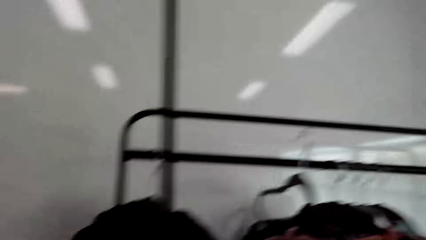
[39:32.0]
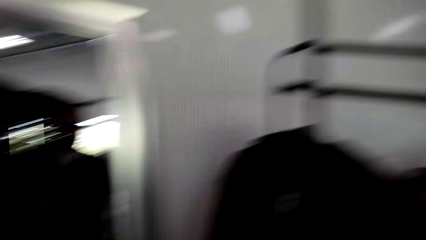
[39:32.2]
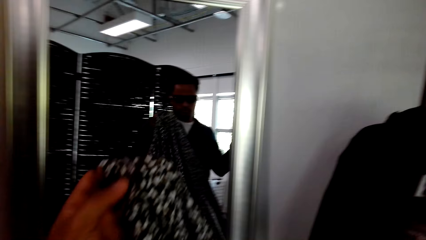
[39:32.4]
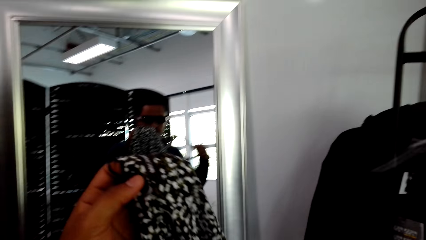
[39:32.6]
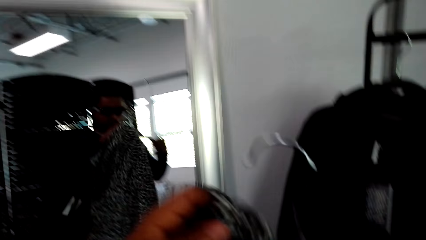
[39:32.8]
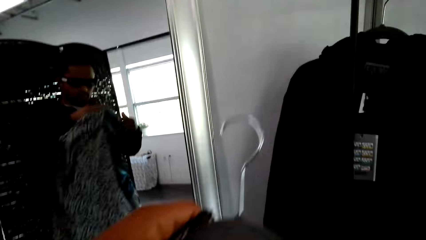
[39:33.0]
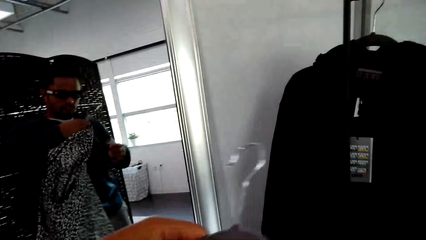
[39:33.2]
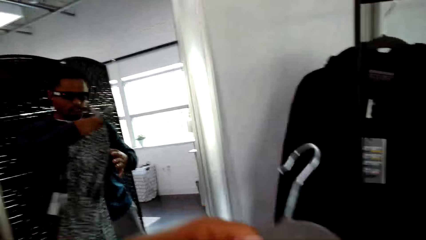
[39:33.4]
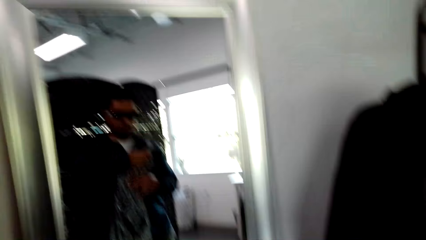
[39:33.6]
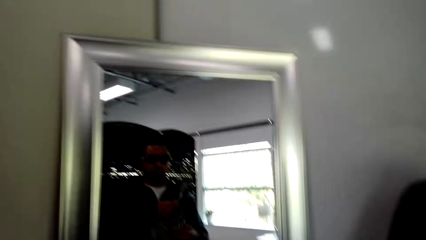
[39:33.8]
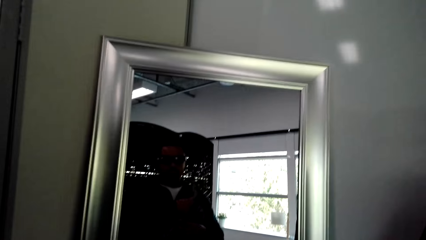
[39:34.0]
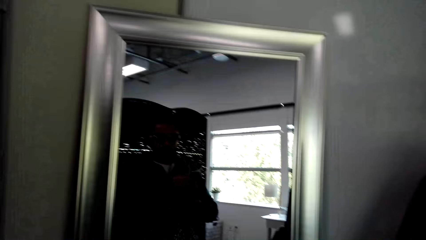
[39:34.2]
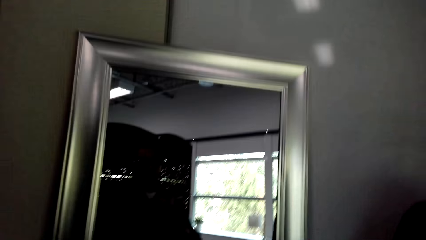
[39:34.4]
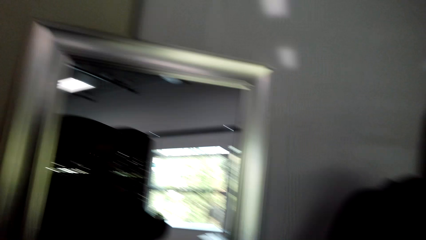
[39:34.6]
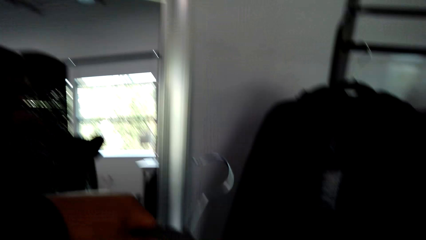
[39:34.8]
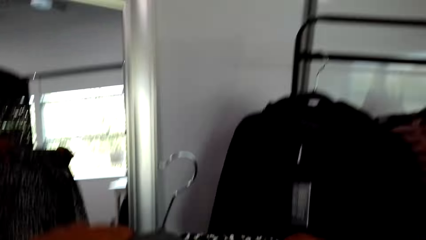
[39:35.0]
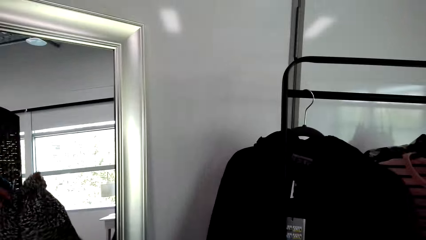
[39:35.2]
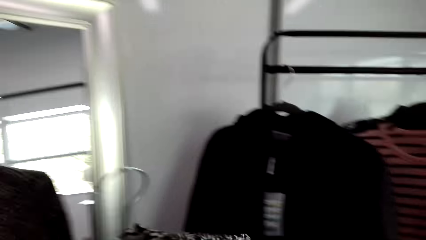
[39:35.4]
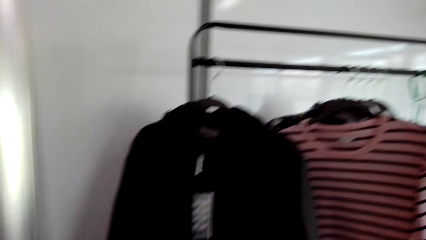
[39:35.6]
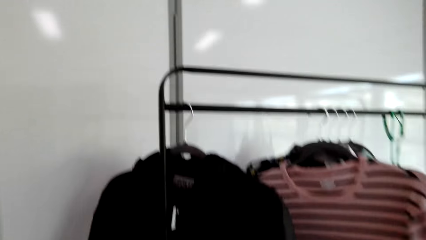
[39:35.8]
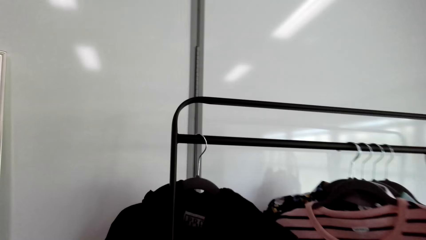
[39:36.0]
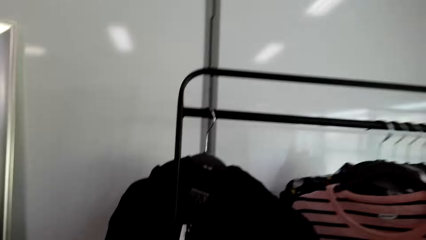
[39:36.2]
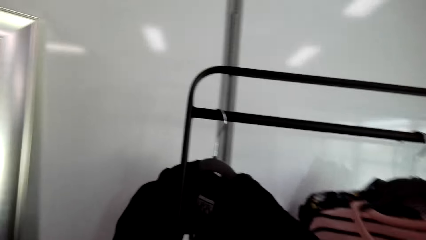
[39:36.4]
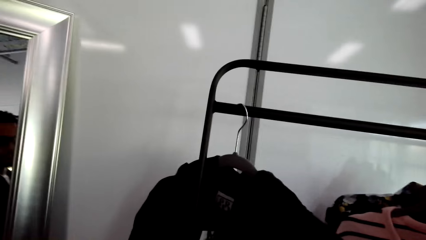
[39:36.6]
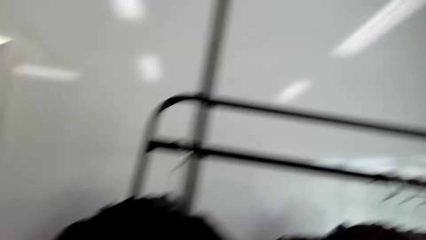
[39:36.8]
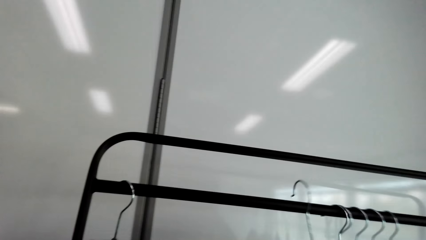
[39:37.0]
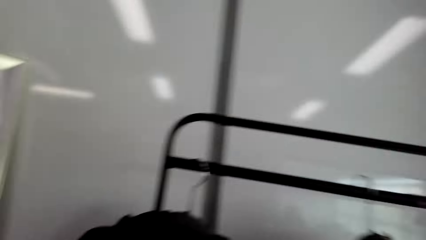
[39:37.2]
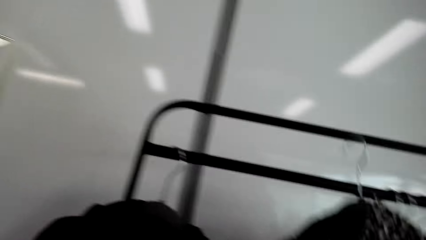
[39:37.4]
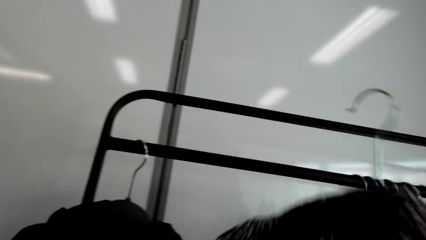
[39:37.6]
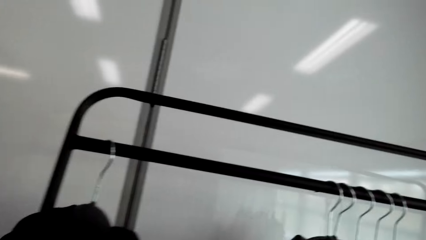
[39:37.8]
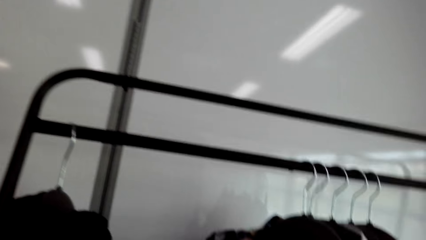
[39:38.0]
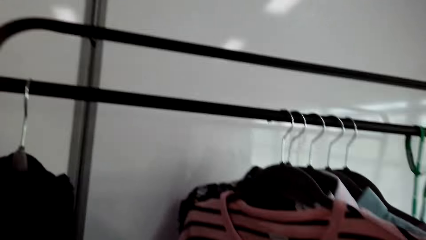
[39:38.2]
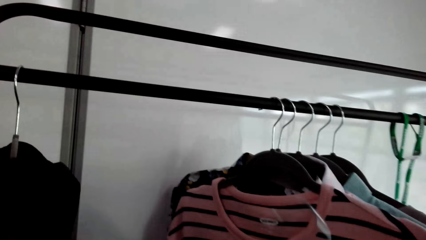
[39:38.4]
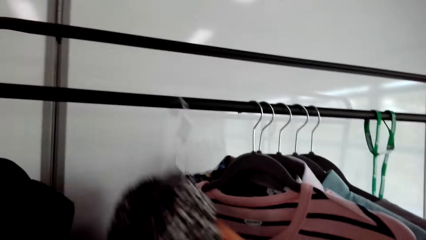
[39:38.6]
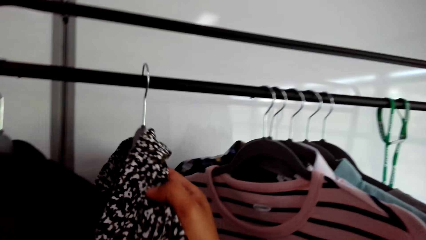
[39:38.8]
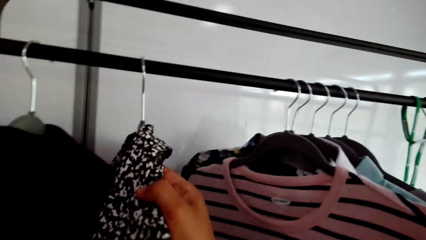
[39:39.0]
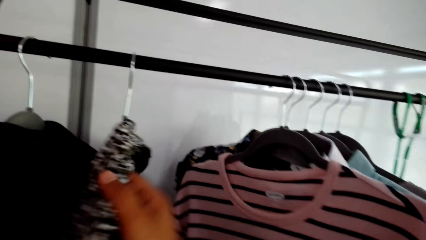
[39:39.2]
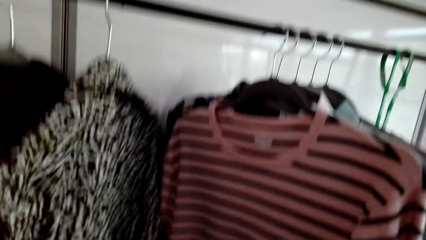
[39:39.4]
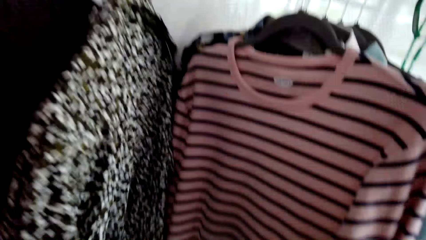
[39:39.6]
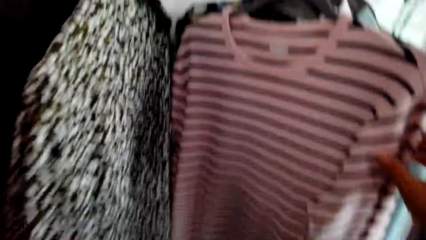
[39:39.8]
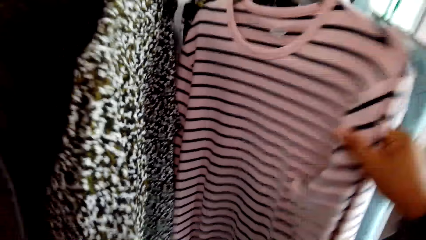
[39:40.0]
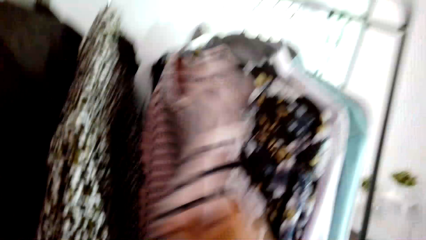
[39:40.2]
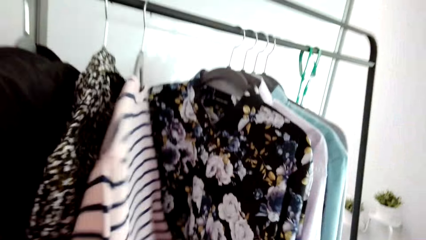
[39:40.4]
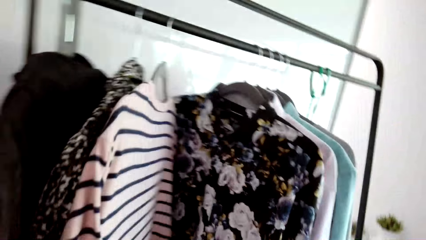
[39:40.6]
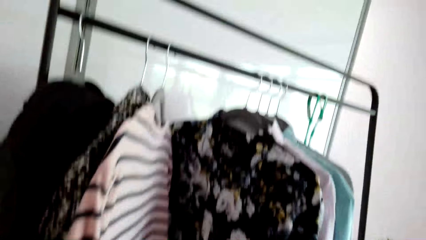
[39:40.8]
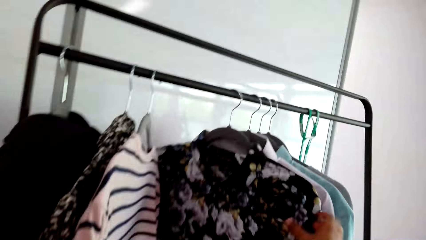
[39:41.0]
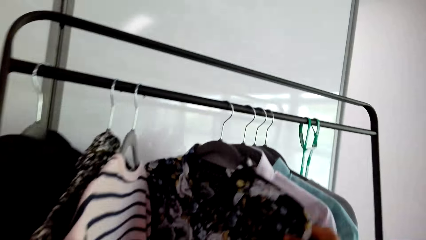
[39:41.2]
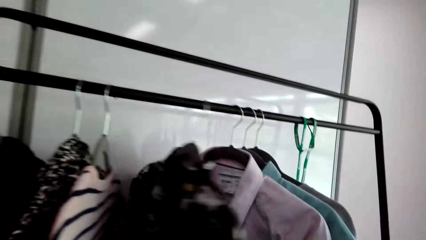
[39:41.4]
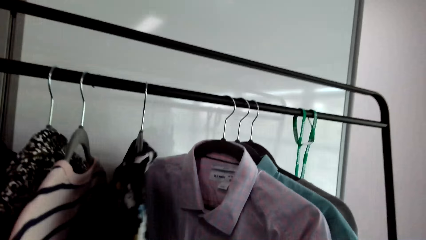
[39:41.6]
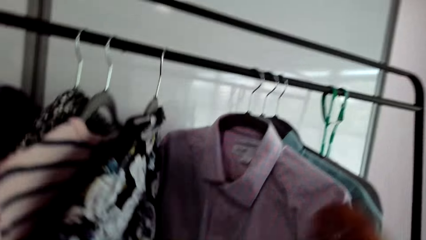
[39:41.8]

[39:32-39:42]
The camera wearer picks up the hanger with the right hand. They hold the hanger and place the cloth on the hanger. They walk ahead. They pick up a hanger. They hang the cloth on the hanger metal. They place the hanger on the pole. They move aside the hanged clothes.

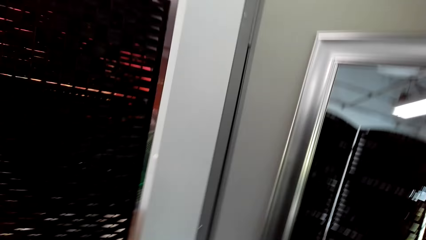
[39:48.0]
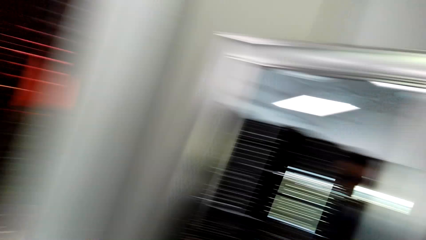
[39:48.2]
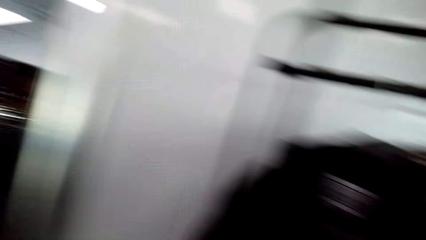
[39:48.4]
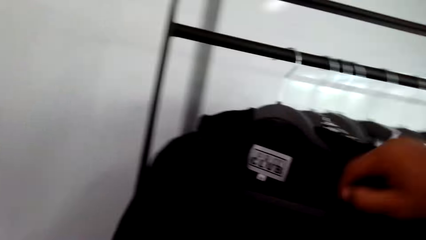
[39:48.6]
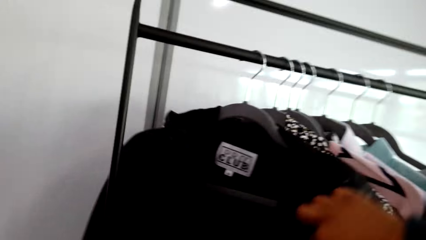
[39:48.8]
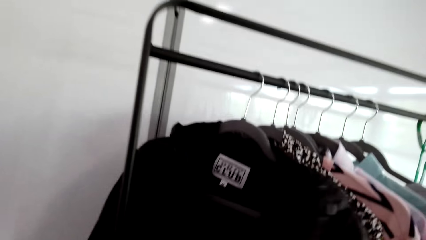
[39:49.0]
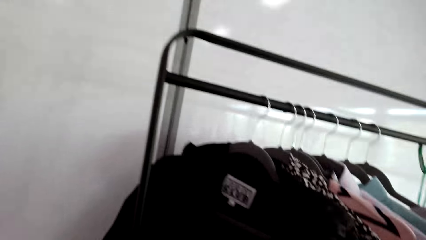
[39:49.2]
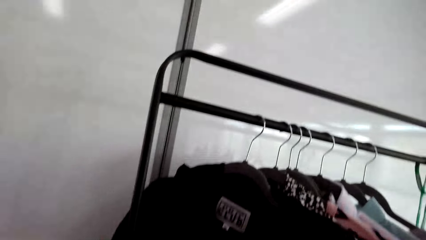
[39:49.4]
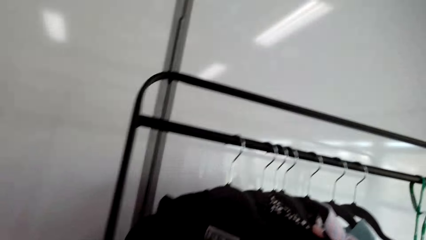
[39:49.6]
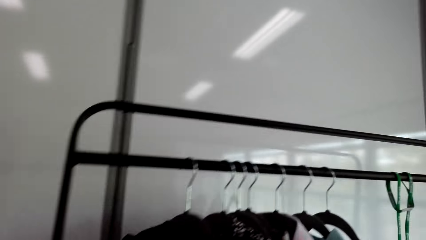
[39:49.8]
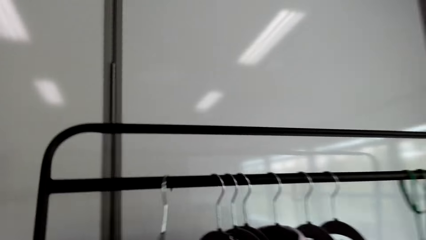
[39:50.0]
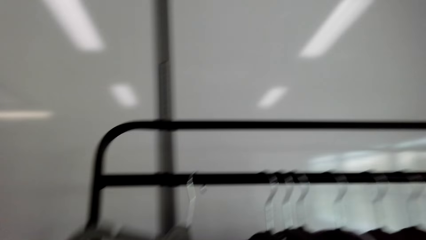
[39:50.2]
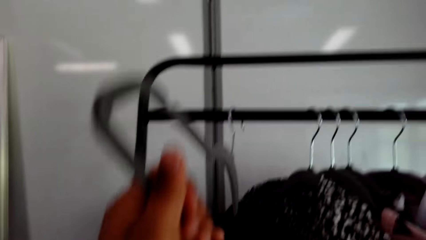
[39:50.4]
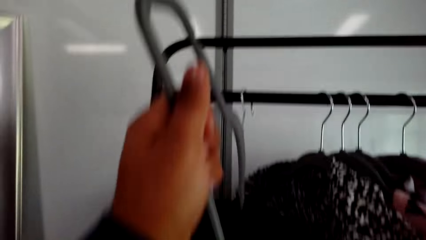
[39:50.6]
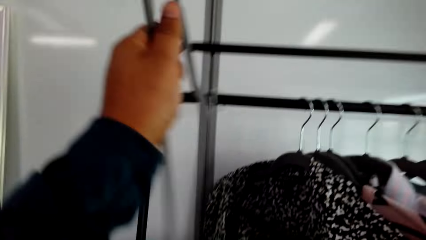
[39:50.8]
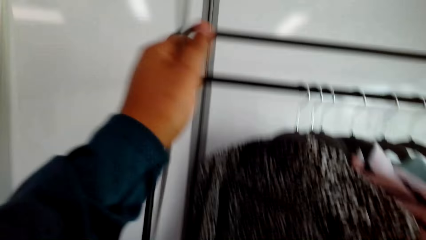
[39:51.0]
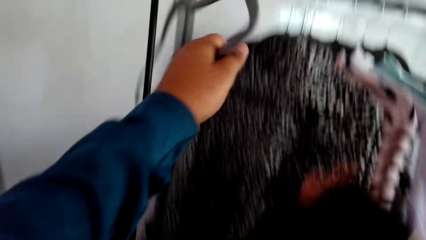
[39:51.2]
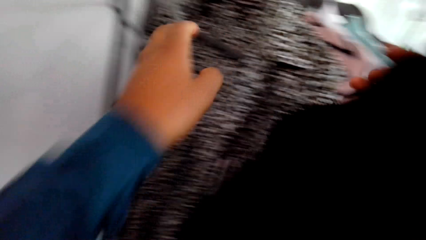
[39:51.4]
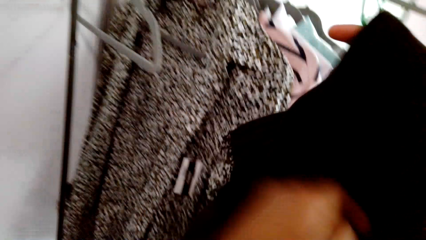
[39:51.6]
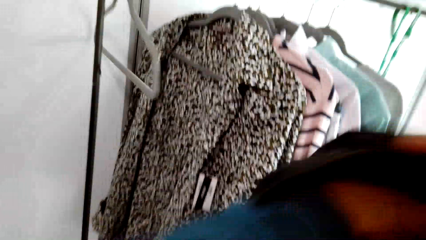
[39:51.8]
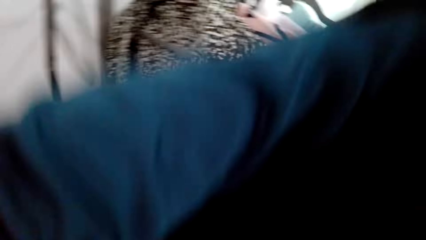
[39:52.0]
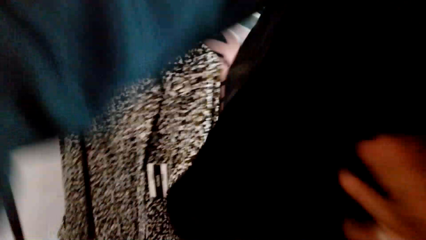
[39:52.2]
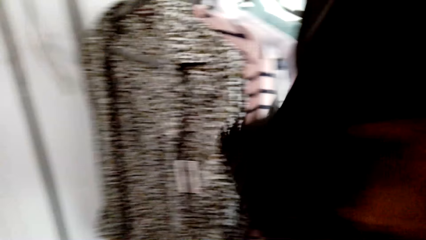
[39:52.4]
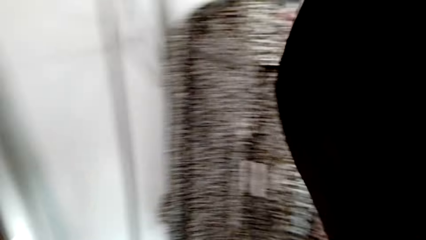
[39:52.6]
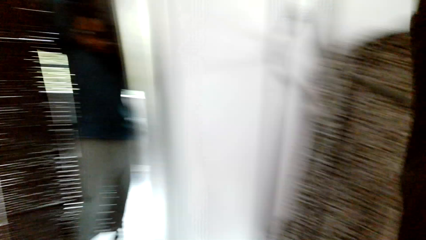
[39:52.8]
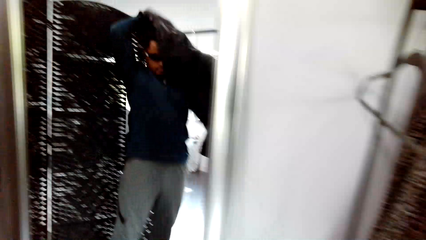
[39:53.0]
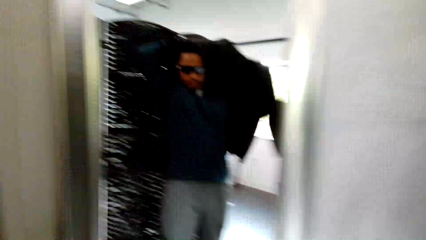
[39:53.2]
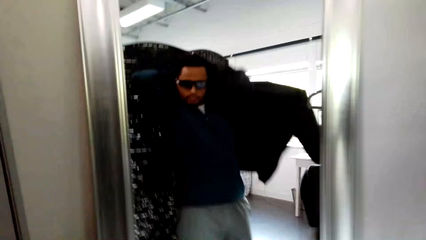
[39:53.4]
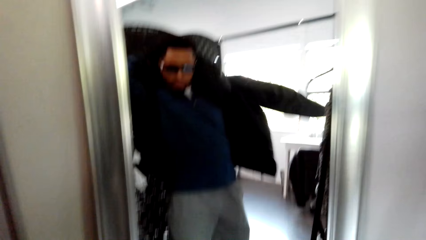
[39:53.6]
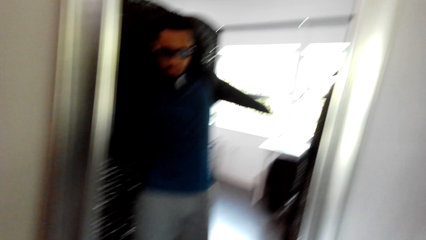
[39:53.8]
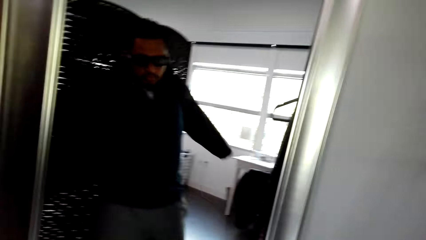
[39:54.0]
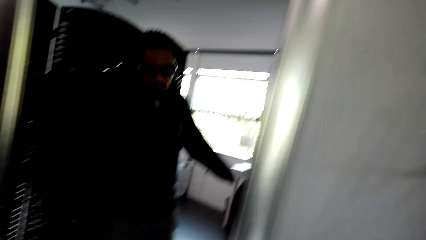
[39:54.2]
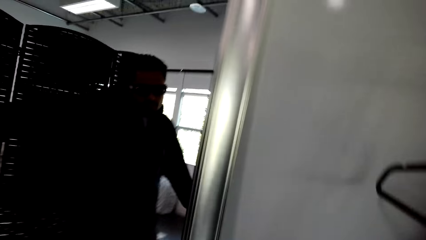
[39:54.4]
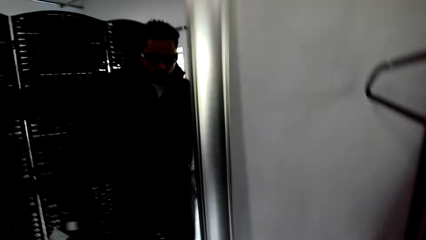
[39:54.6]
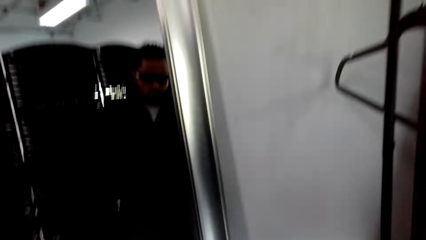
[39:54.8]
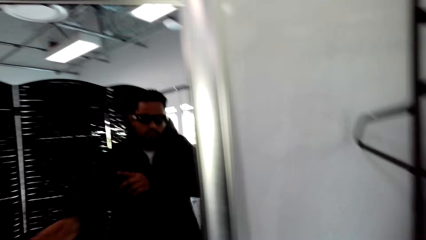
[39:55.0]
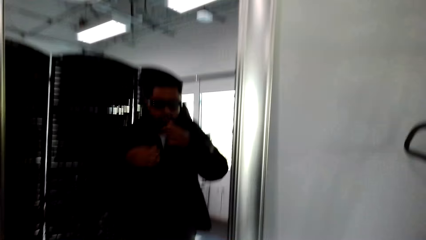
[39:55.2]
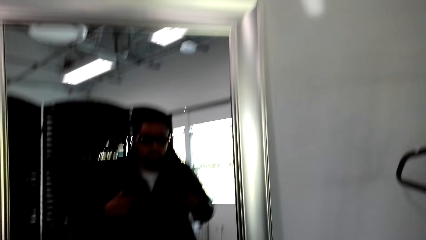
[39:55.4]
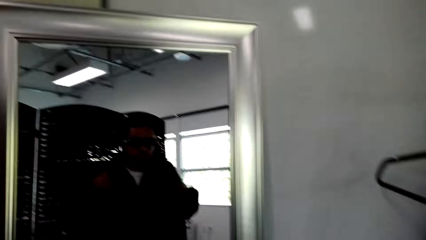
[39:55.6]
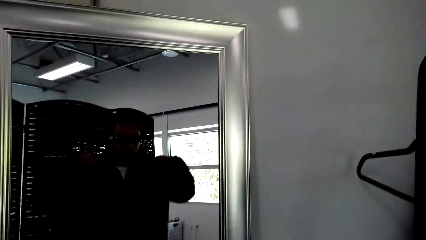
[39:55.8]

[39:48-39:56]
The camera wearer looks around. They pick up a hanger with the left hand. They hold the hanger. They place the hanger on the pole. They hold the cloth with both hands. They put on the jacket.
